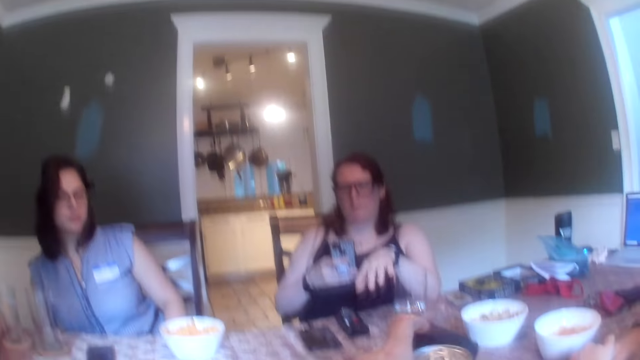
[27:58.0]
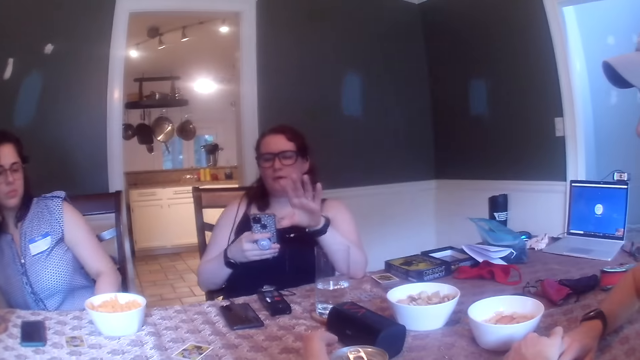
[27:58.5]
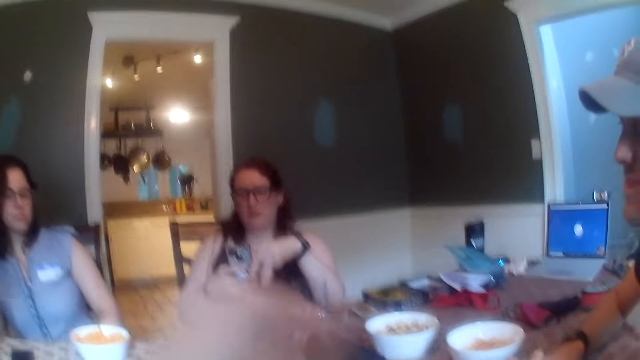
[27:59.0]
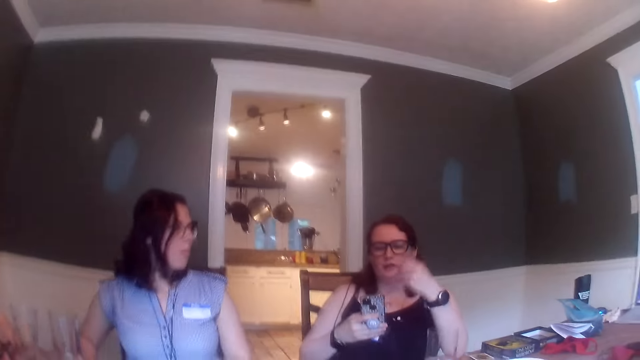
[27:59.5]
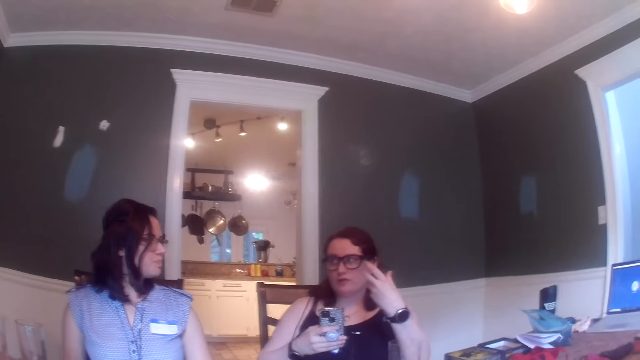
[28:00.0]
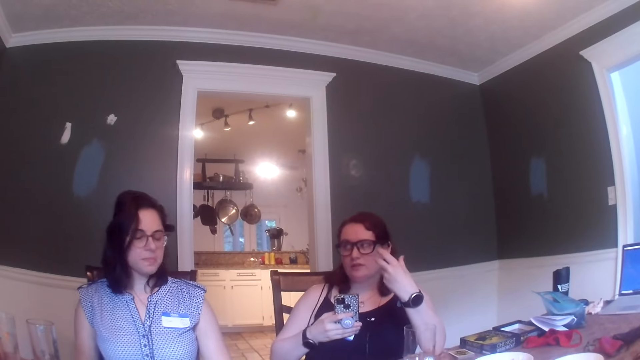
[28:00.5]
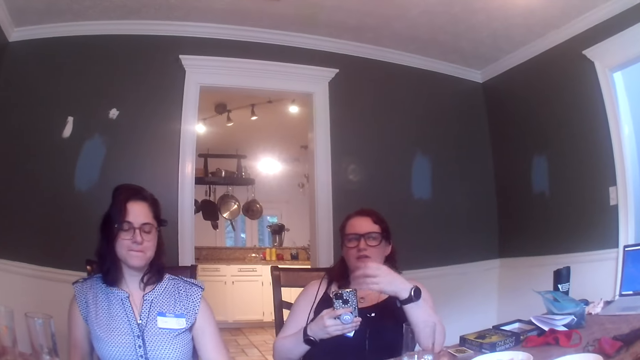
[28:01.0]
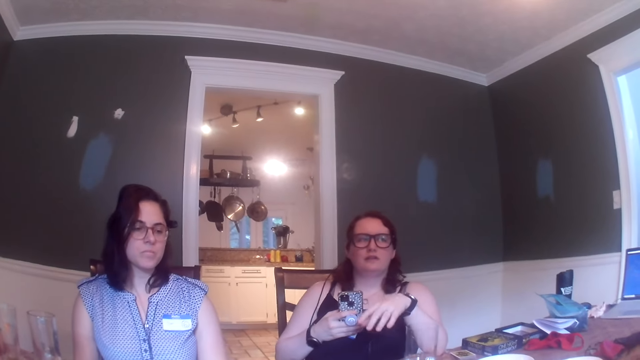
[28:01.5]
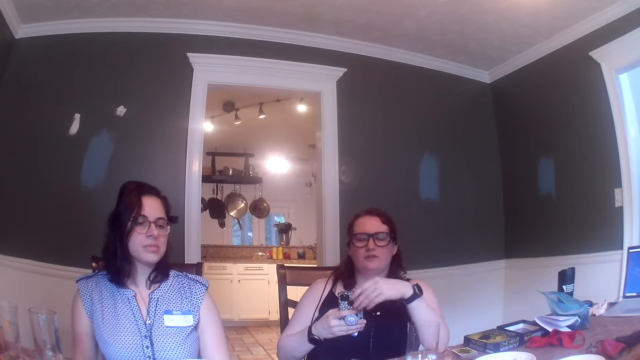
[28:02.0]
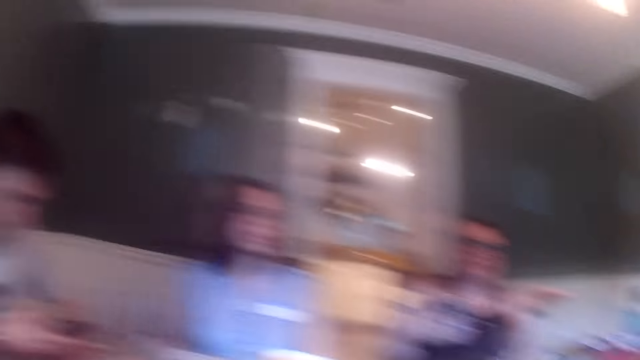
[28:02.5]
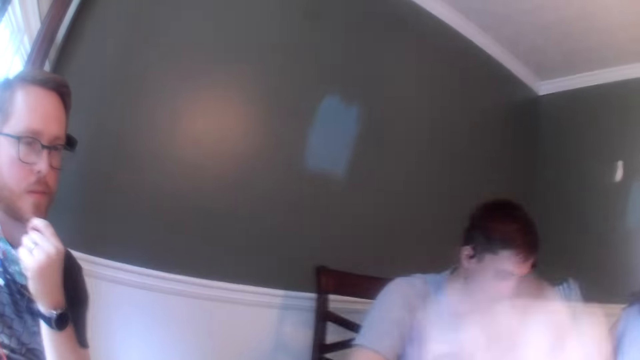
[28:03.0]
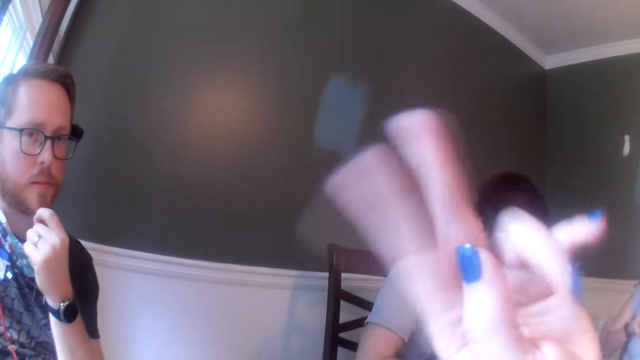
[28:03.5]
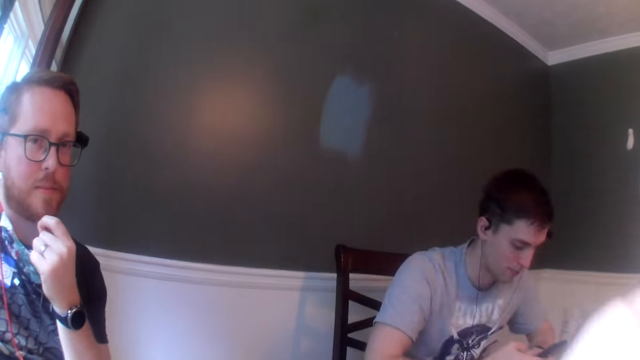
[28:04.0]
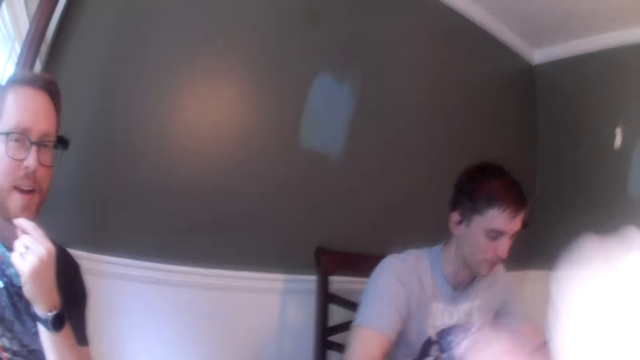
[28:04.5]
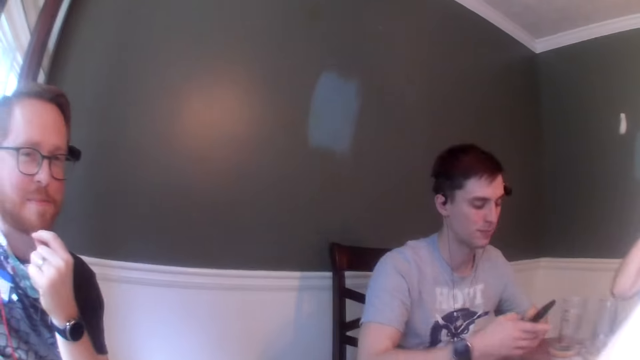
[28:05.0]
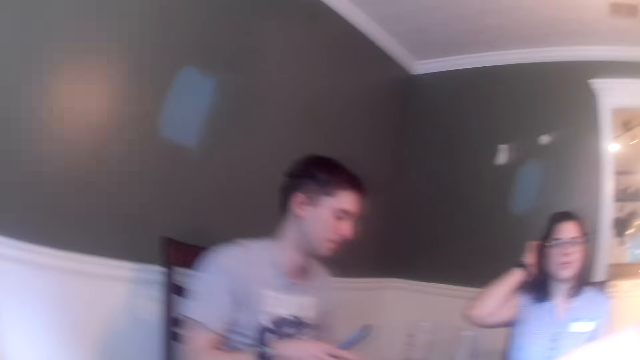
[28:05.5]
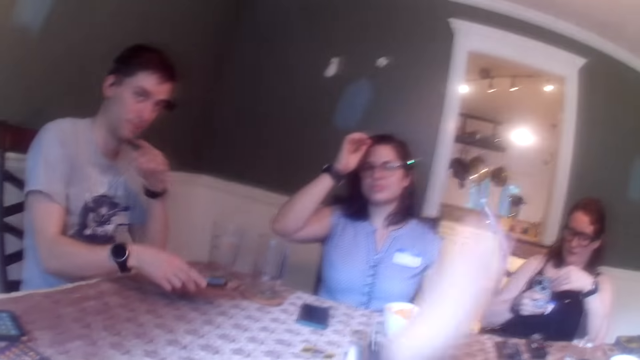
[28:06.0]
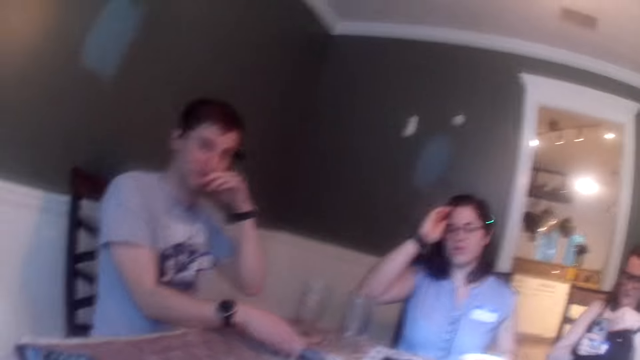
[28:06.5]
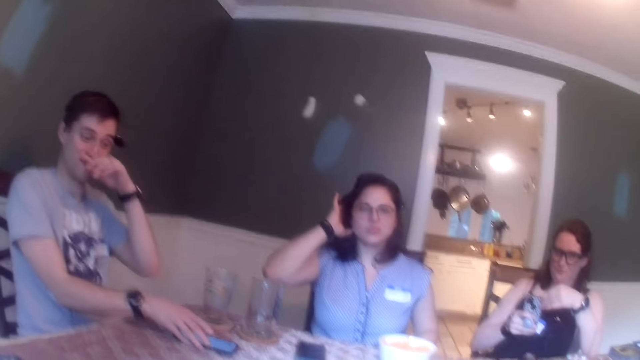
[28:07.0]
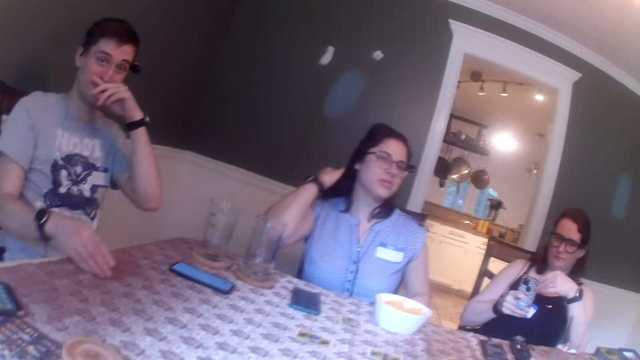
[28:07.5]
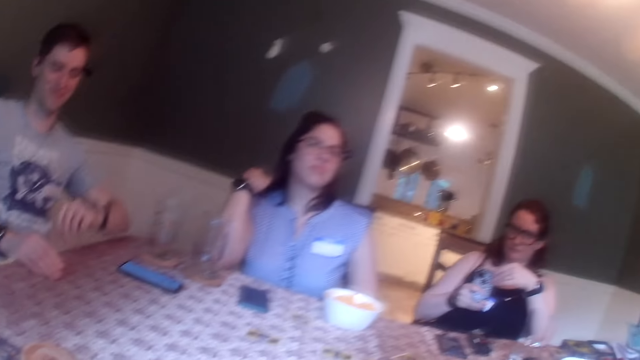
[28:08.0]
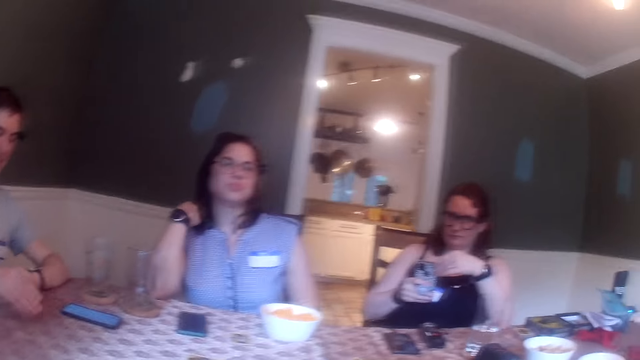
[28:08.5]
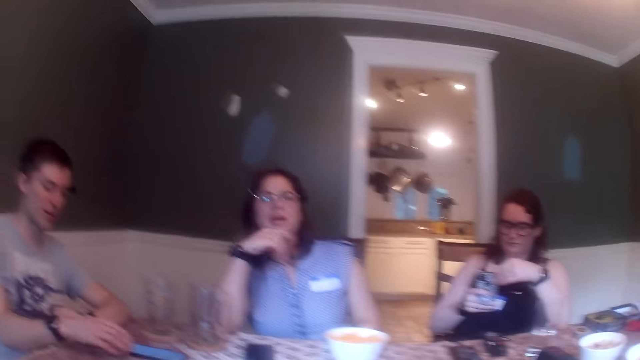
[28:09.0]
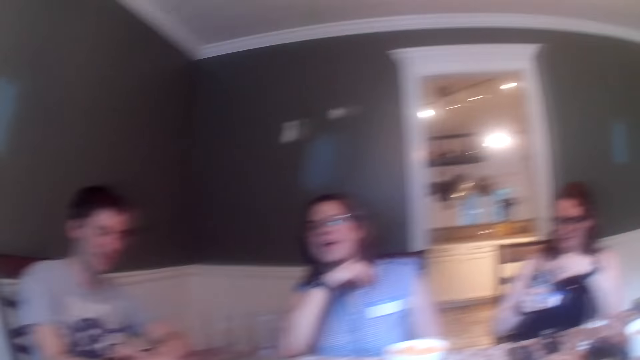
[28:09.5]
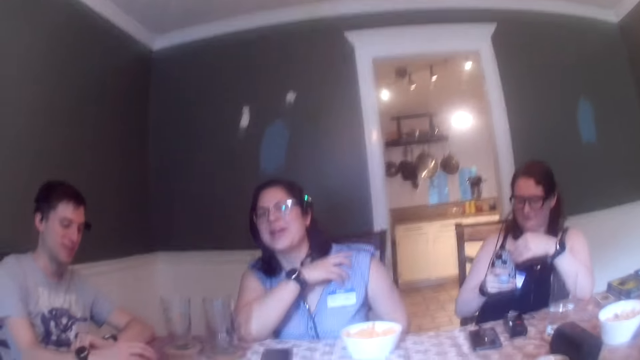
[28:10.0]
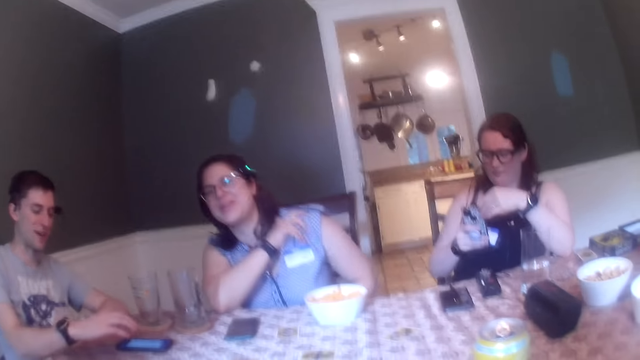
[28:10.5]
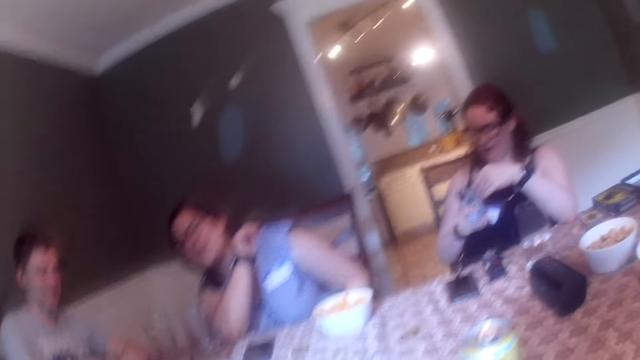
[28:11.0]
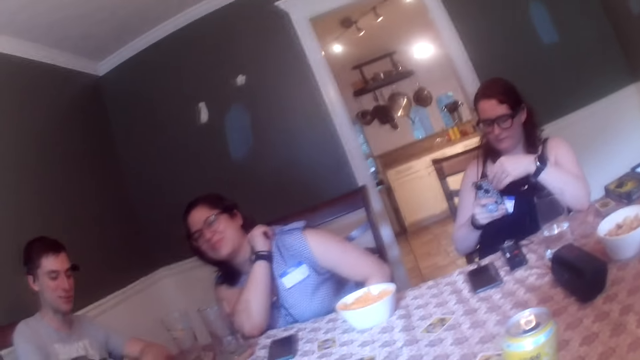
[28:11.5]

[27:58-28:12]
A lady interacts with the camera wearer and another lady. The camera wearer places the can on the table. A woman converses with the people at the table. Another woman nods her head. The camera wearer turns around. They converse with a man. The second woman touches her hair with her right hand. Another man drops the phone at the table with his right hand. The other lady straightens the hair. A third man operates the phone with his right hand. The first woman operates the phone with her right hand.

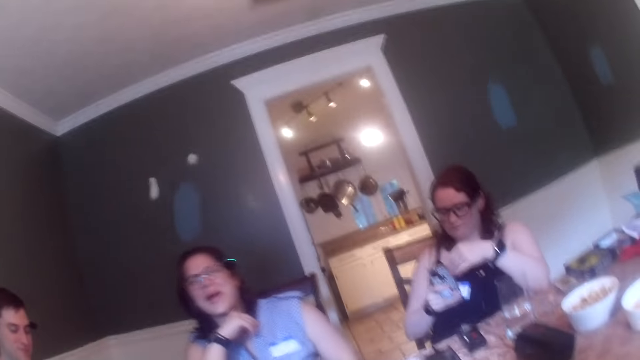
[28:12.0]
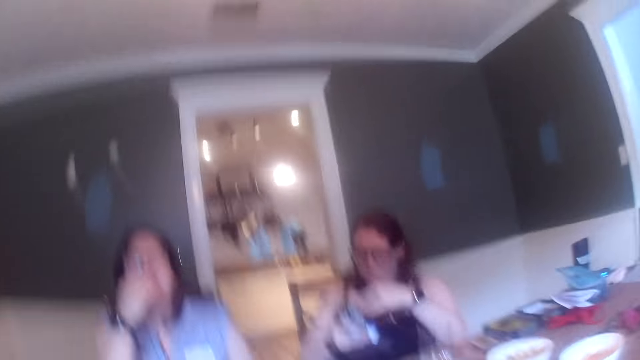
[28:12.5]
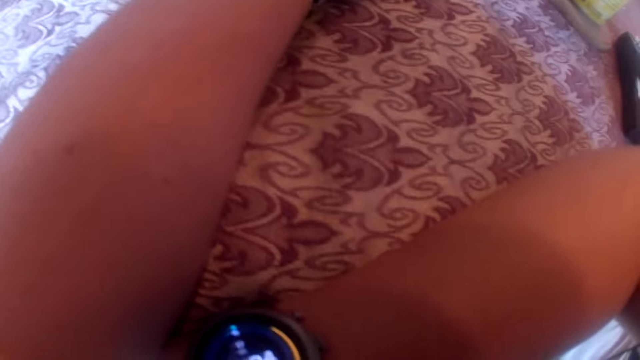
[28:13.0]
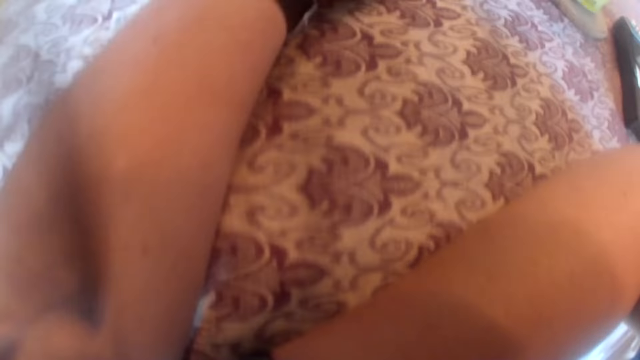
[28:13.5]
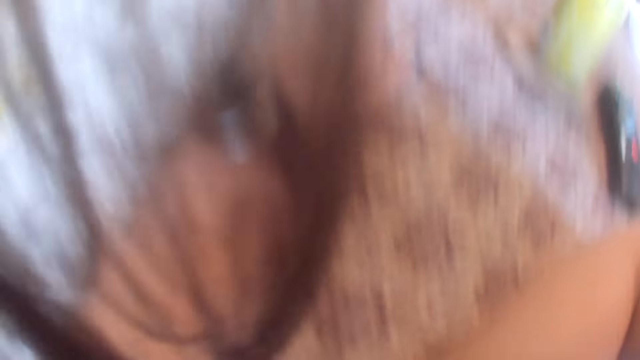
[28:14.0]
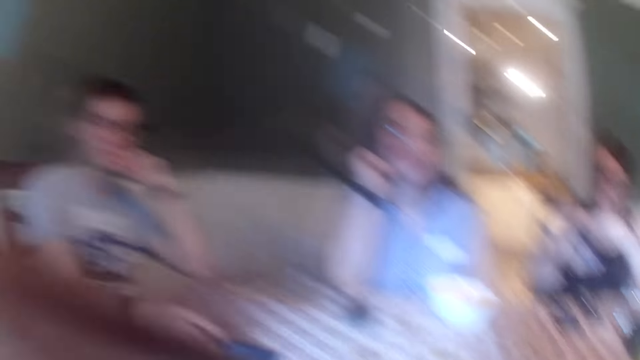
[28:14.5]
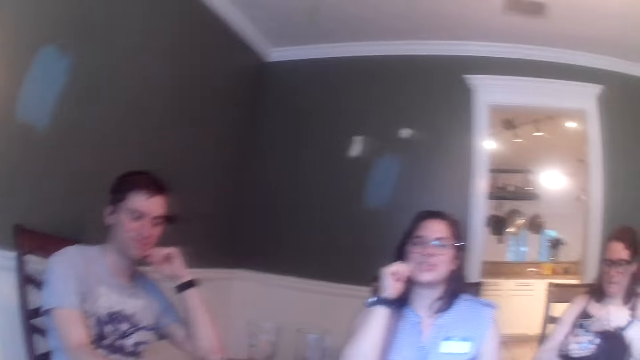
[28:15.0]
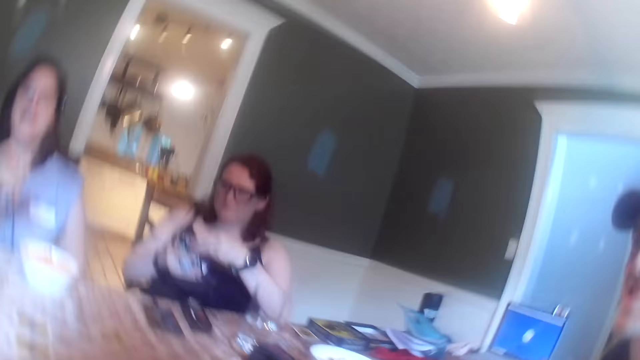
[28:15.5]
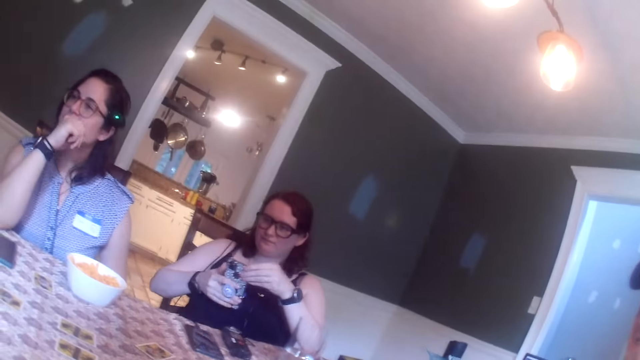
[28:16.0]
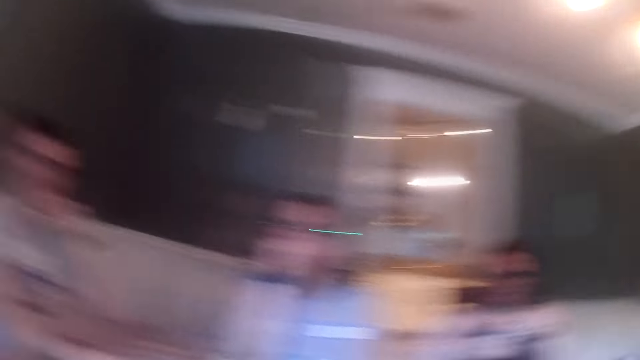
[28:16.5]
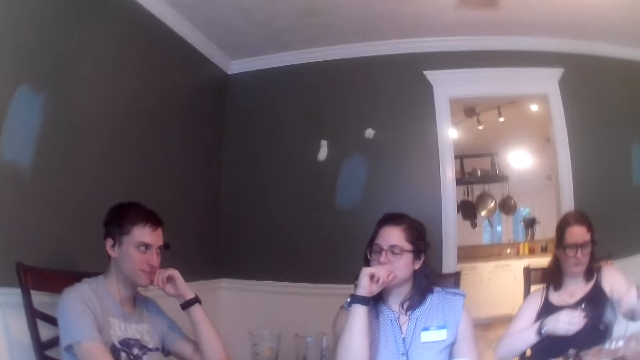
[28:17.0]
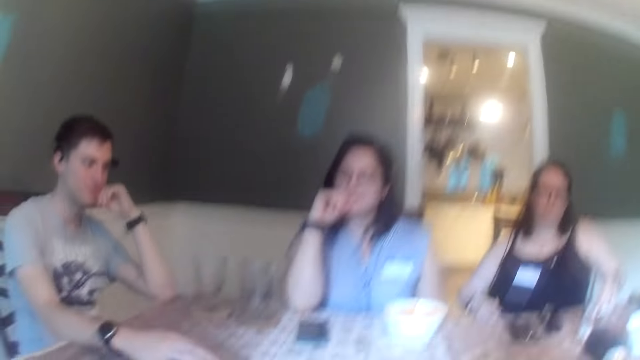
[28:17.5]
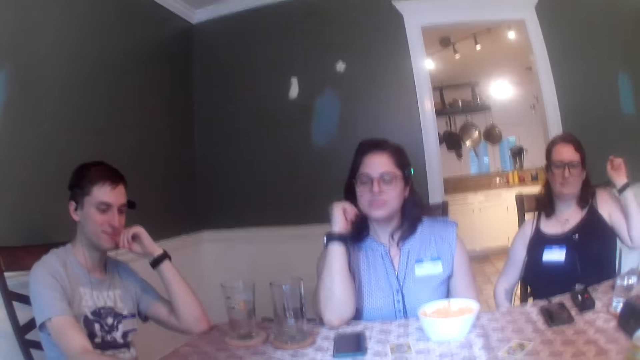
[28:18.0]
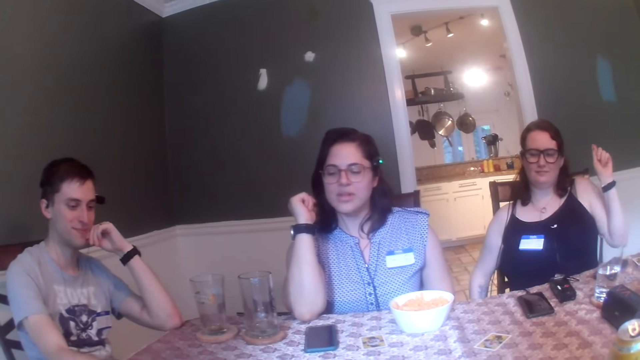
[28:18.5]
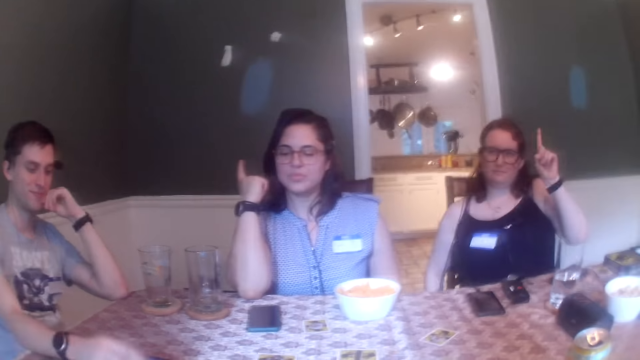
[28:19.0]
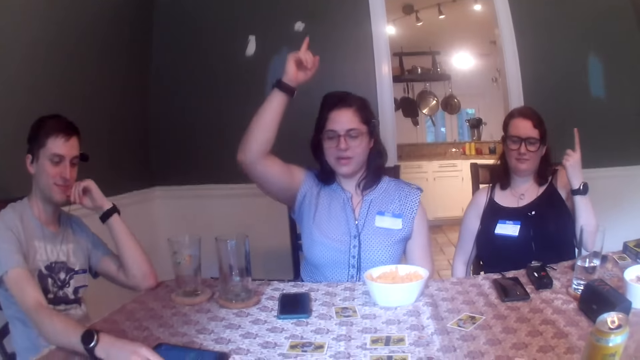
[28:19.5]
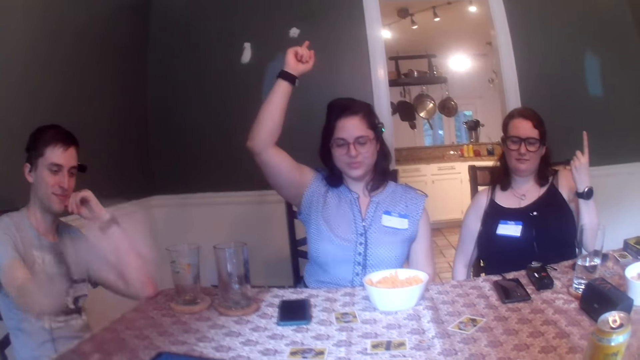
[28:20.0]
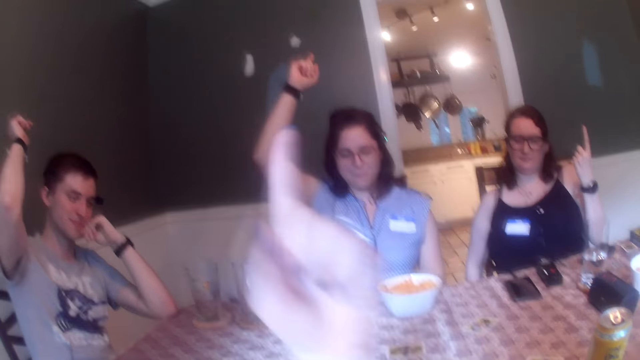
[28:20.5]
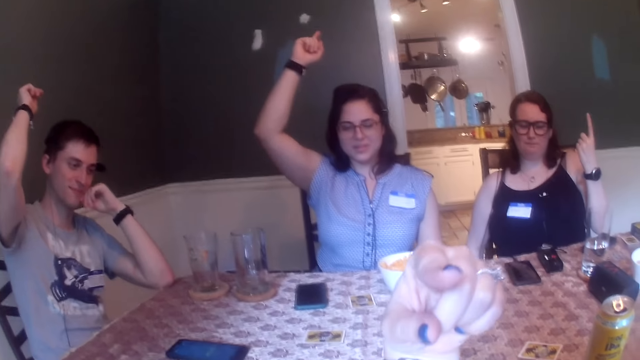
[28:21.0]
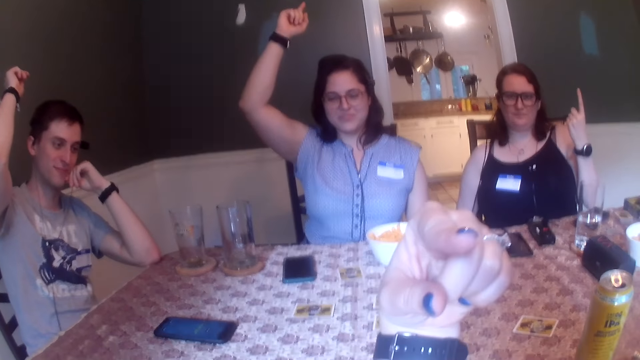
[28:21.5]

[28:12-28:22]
The camera wearer fixes the camera. A woman raises her left hand. Another woman raises her right hand. A man raises his right hand. The camera wearer points at herself. They lift the hand.
